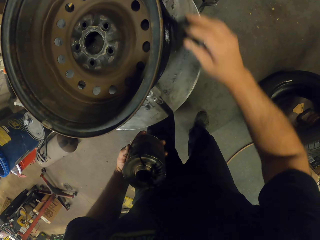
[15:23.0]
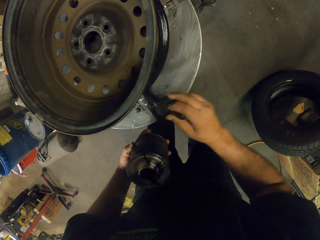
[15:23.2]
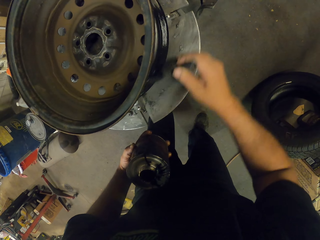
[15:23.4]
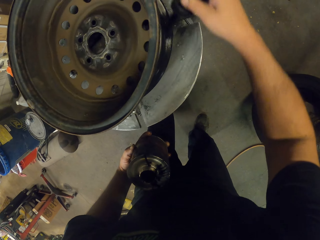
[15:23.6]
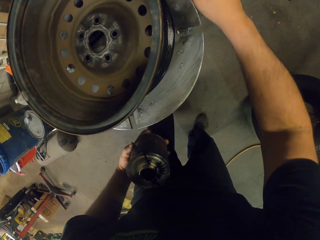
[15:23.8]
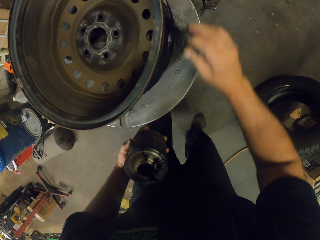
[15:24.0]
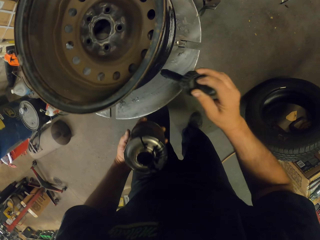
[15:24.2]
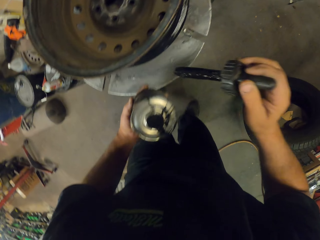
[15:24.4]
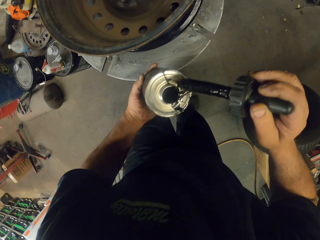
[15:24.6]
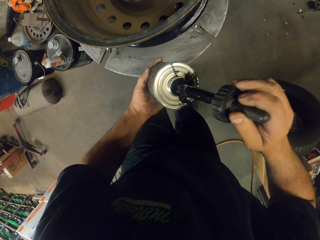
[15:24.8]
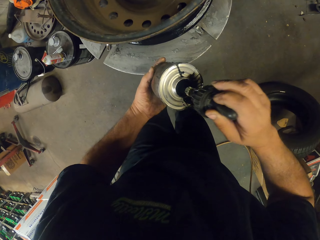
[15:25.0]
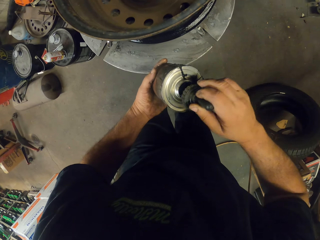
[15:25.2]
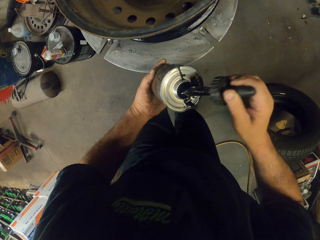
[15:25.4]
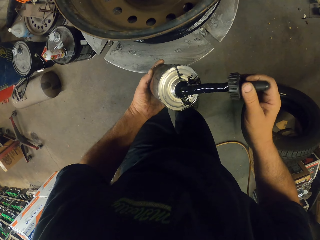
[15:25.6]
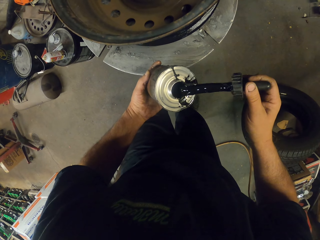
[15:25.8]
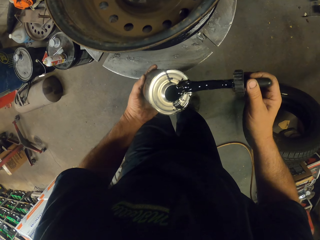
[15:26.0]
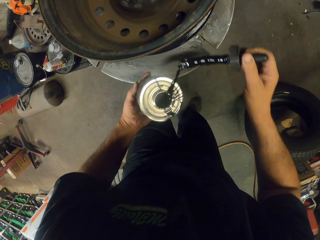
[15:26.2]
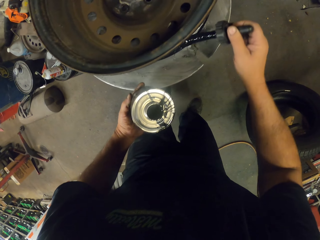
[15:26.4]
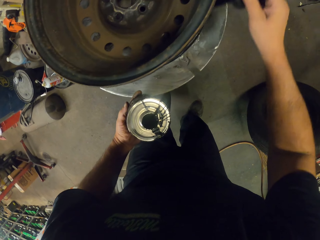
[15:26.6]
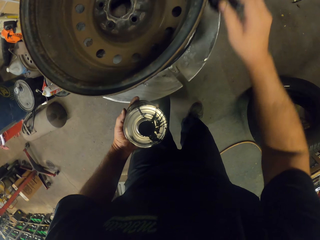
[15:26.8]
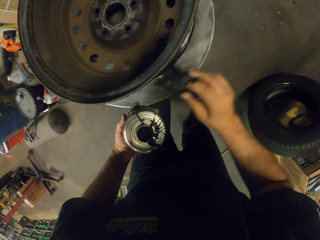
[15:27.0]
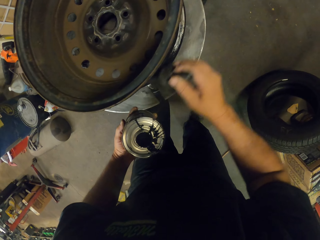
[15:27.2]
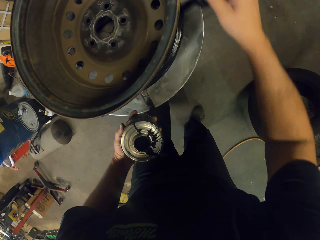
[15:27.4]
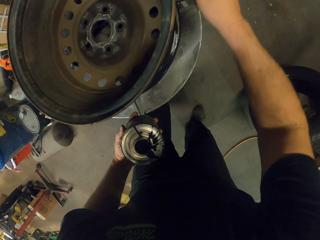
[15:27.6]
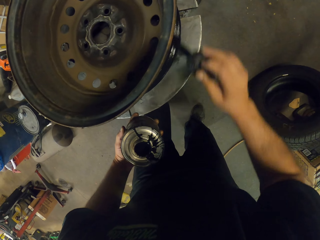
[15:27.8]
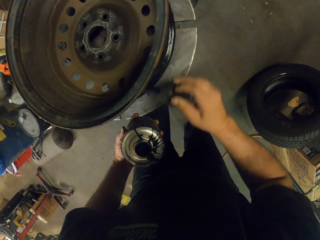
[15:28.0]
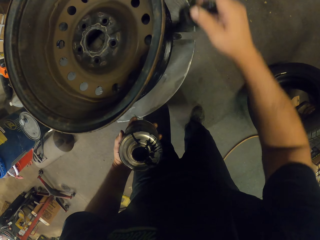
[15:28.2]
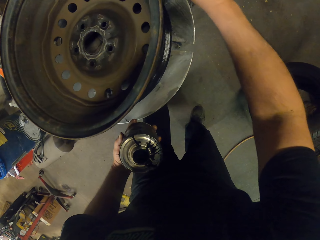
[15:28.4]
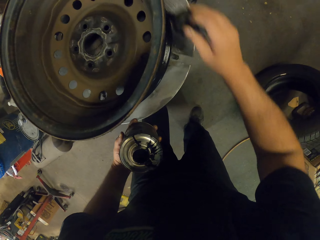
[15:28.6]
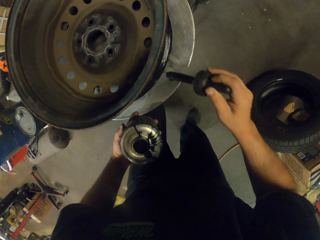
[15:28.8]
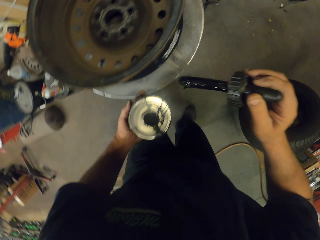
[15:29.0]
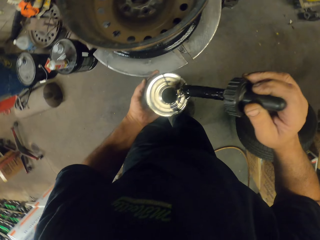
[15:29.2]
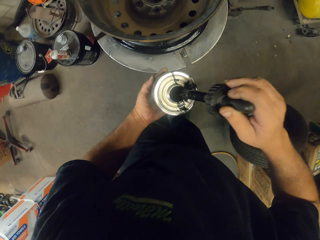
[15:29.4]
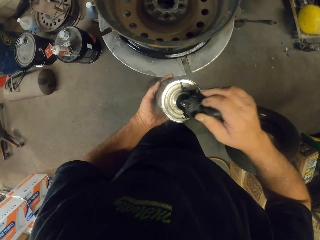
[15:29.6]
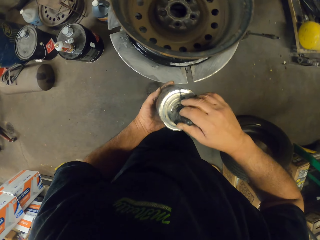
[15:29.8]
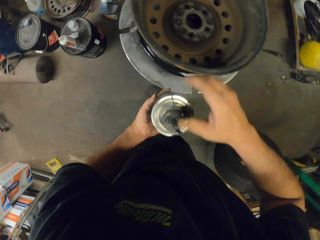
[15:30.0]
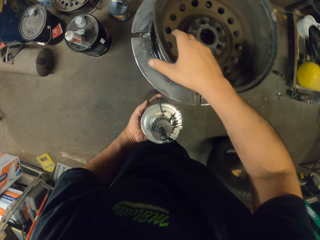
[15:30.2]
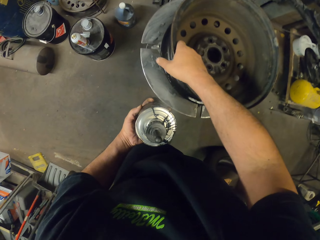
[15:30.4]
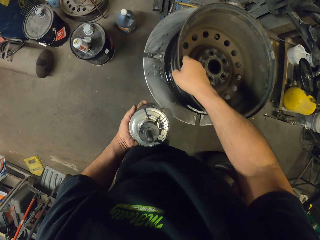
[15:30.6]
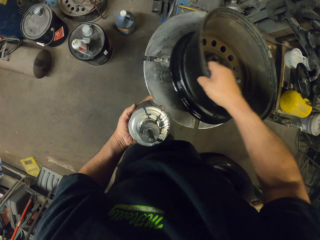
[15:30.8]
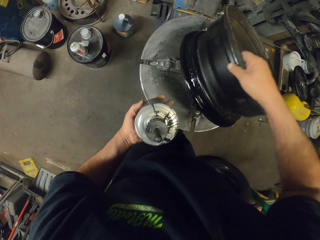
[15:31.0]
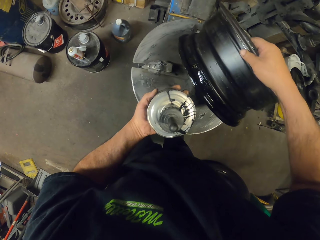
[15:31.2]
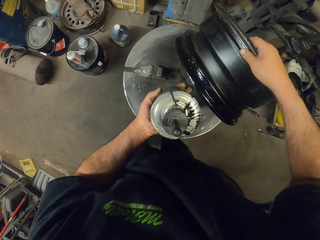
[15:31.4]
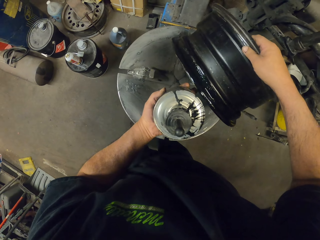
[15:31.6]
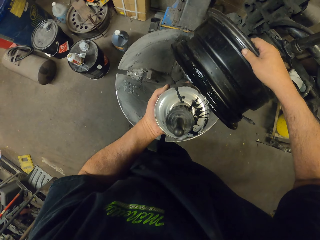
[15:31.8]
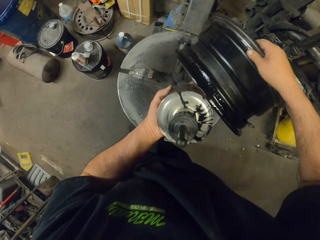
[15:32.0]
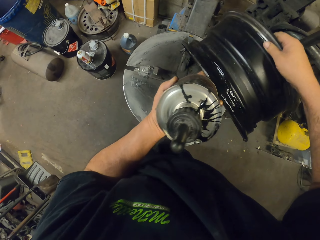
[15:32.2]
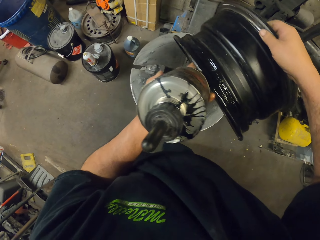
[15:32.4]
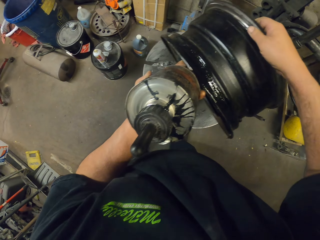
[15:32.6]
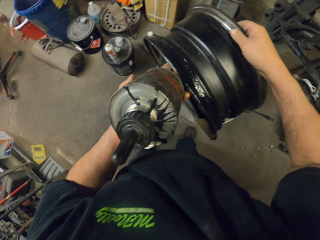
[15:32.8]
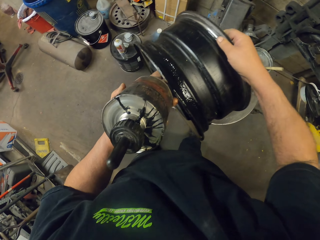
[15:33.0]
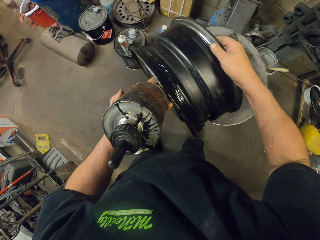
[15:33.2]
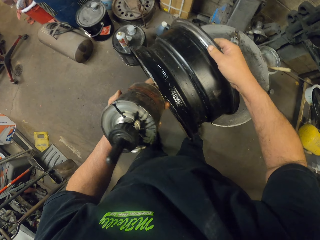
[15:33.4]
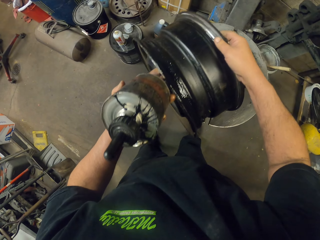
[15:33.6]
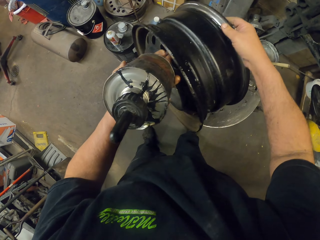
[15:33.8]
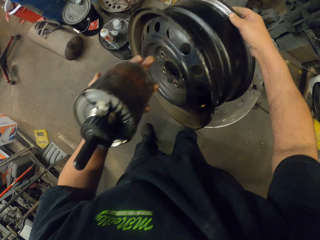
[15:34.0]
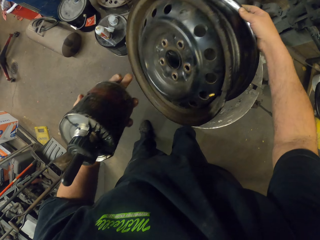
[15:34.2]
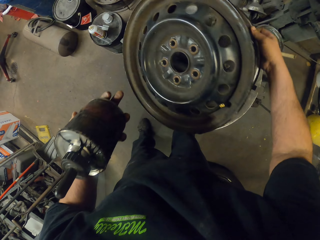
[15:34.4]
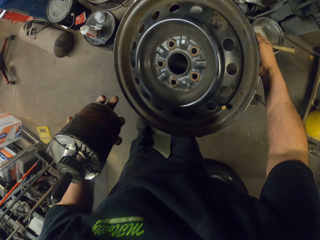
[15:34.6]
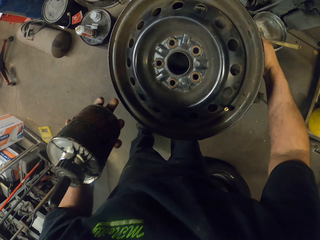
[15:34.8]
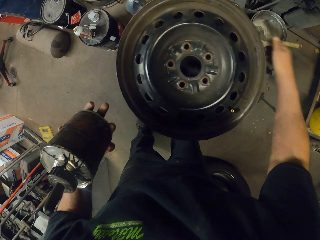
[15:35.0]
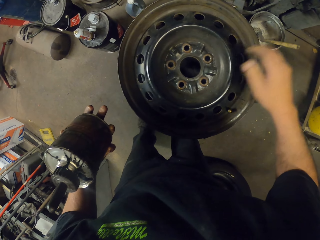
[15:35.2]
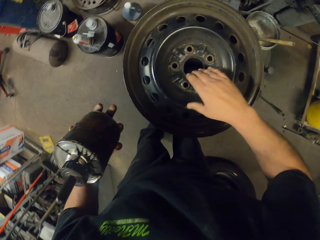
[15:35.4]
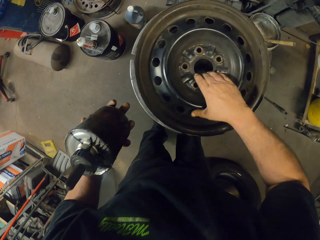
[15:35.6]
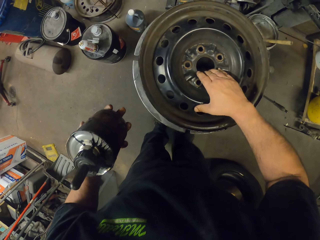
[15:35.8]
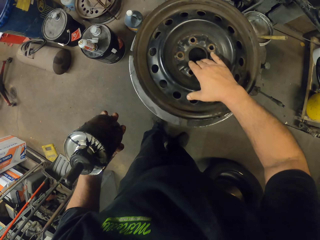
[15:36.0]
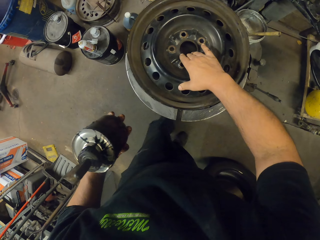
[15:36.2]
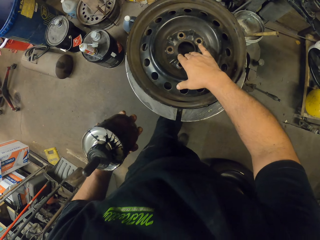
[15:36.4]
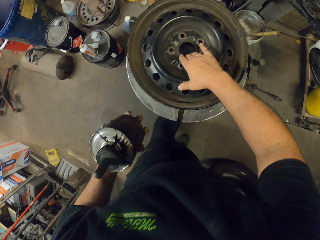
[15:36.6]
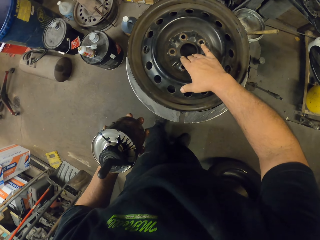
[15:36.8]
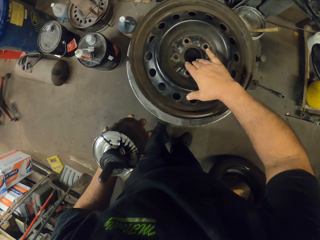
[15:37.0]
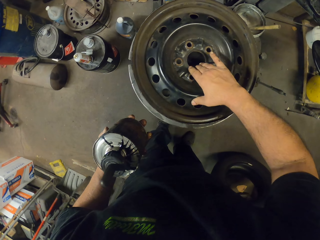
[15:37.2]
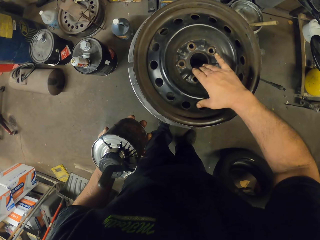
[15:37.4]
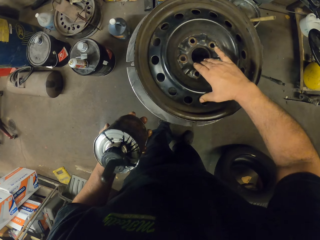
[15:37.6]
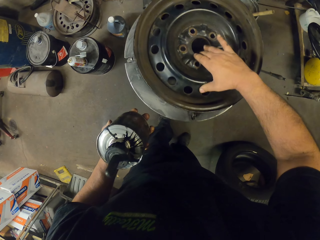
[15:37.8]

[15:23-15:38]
The camera wearer dips a brush in the bottle. They smear oil on the rim. They dip the brush in the bottle. They turn the rim. They pick up the wheel. They put down the wheel.

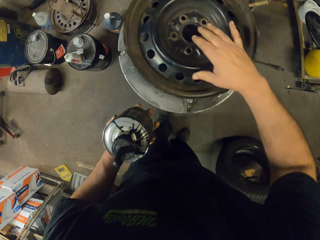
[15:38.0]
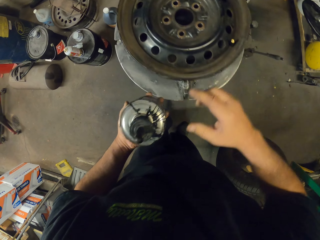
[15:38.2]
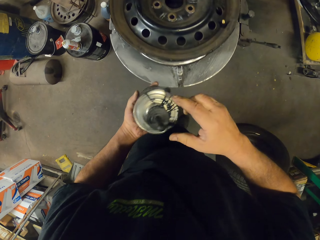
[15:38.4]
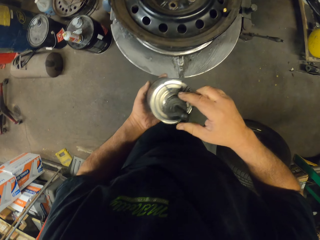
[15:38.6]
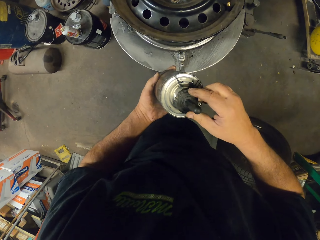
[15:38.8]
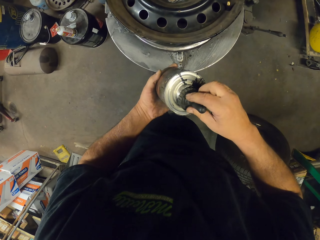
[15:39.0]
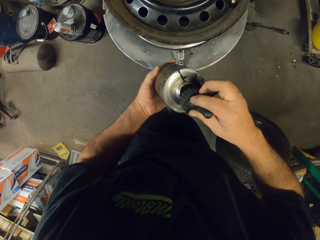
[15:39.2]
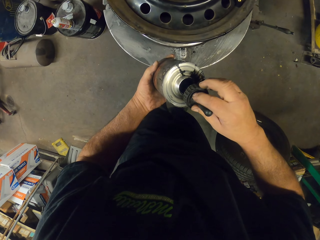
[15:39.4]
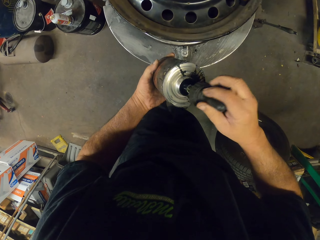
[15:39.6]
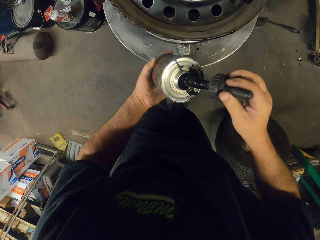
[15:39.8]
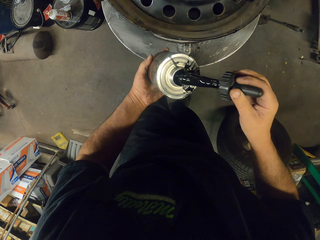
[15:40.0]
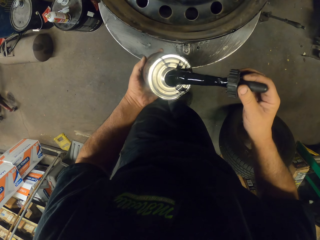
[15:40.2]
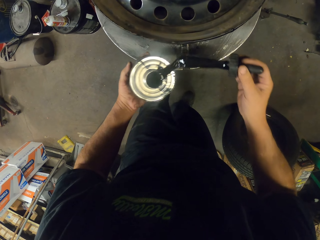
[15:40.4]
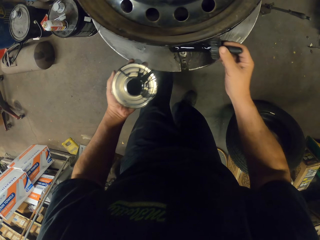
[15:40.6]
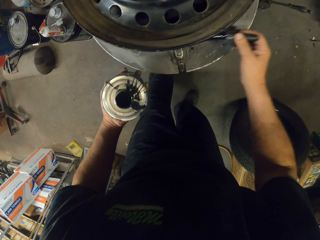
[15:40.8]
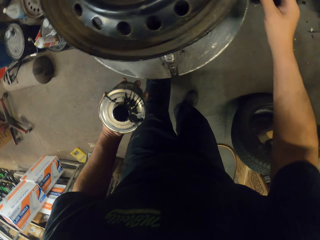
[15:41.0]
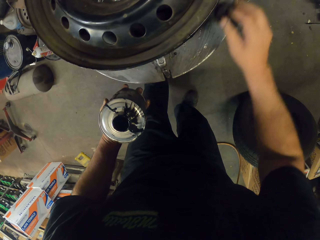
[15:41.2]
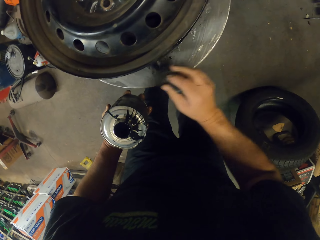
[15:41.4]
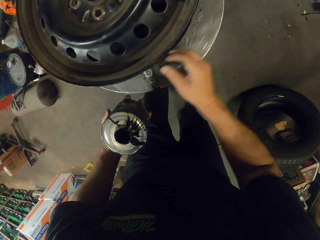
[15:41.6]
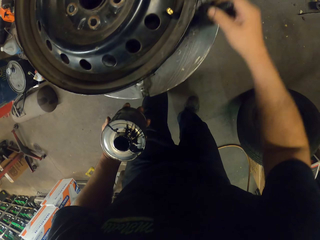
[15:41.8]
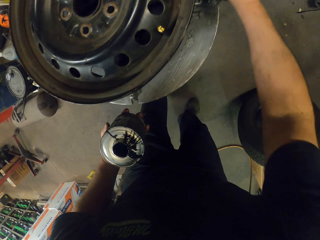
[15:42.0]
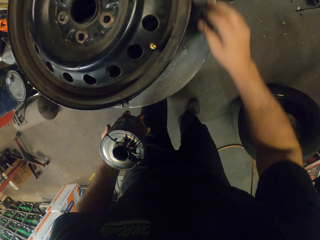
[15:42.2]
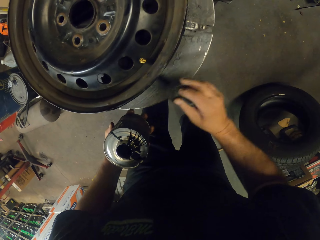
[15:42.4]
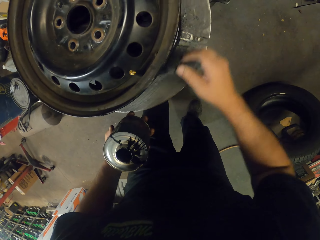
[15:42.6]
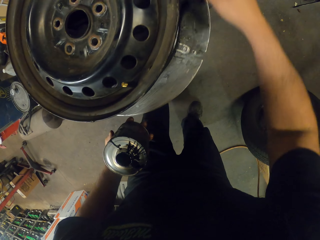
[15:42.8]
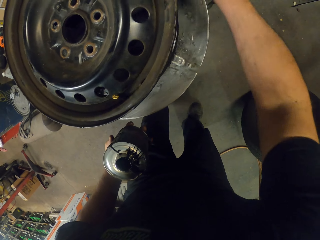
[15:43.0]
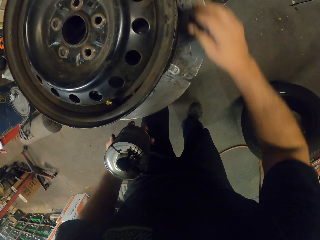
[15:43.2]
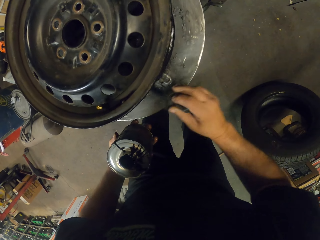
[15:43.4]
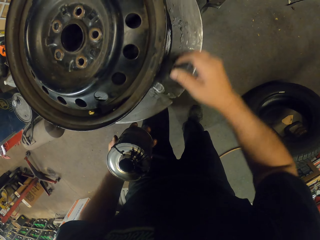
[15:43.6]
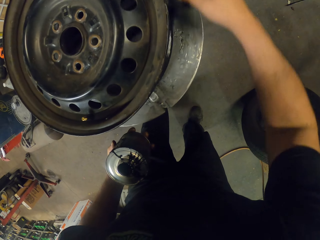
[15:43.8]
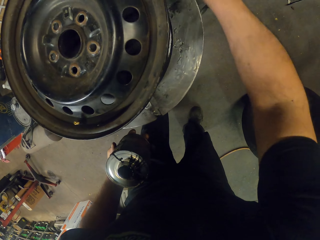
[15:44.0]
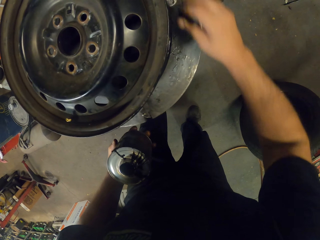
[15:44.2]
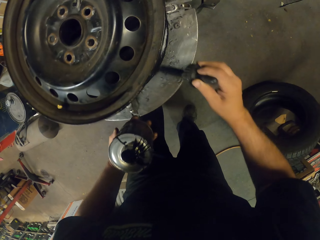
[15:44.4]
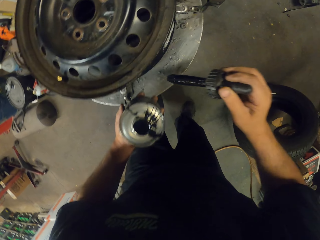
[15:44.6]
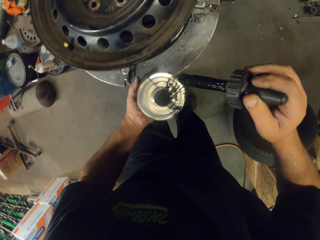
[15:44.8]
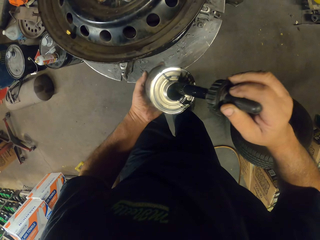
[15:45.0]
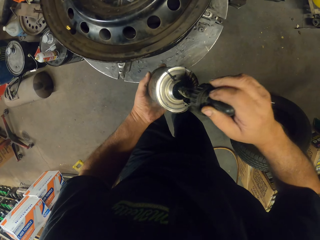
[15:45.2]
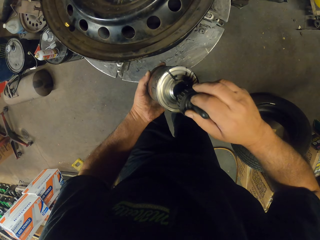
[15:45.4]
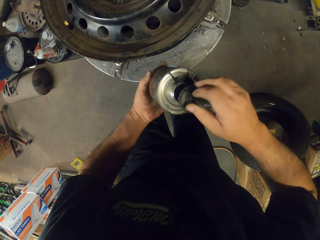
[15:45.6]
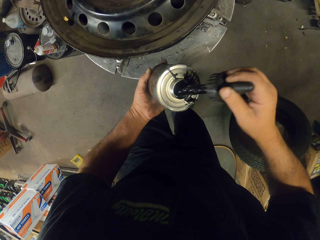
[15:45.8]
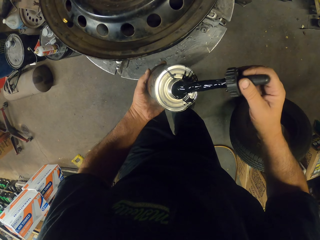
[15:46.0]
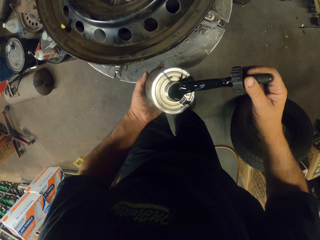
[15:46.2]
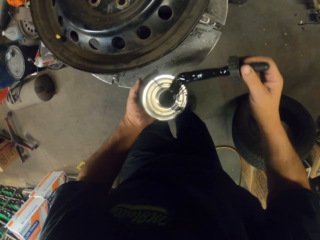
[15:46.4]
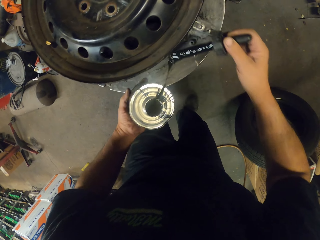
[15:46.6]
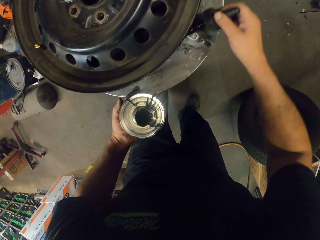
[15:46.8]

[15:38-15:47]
The camera wearer picks up a brush in the bottle. They smear oil on the rim. They dip the brush in the bottle.
